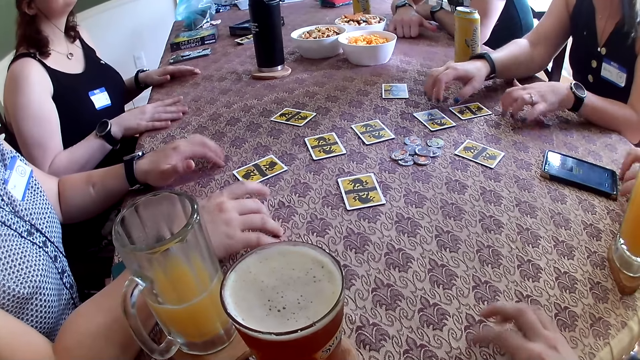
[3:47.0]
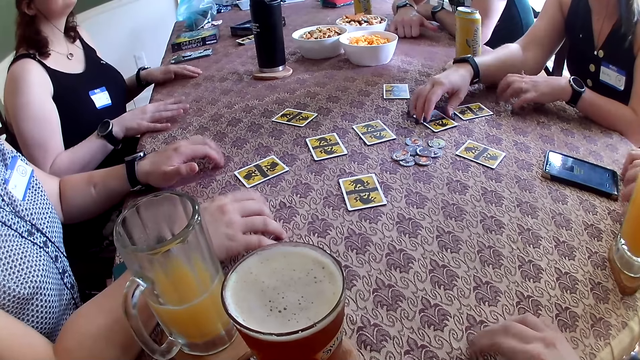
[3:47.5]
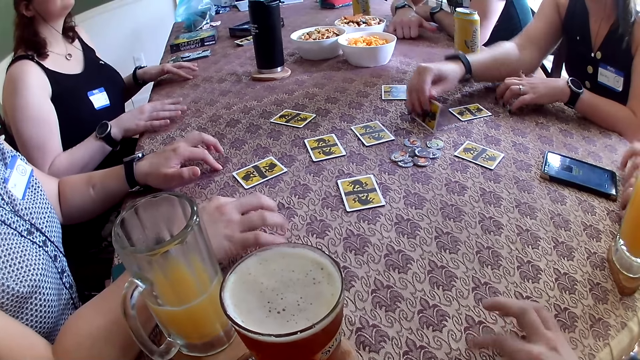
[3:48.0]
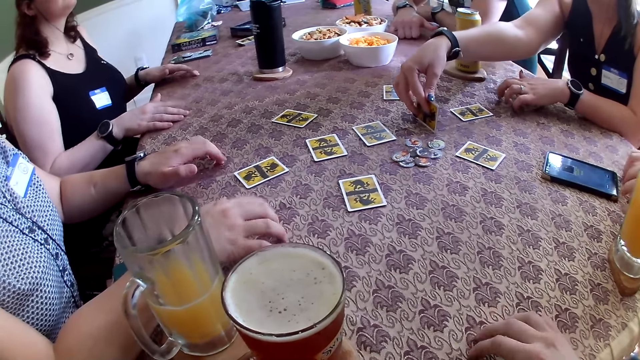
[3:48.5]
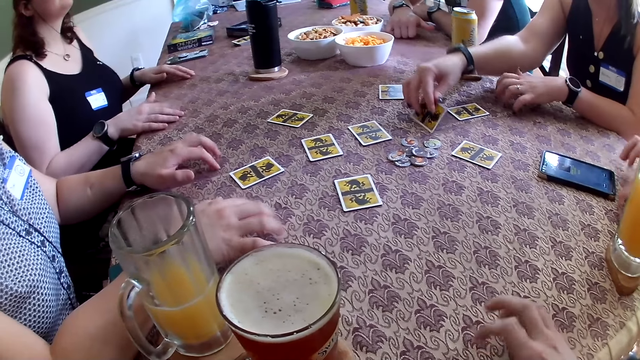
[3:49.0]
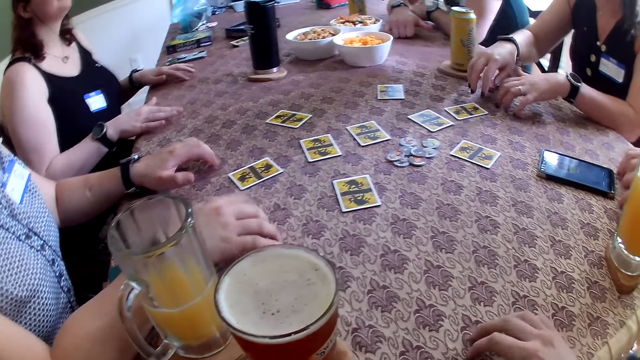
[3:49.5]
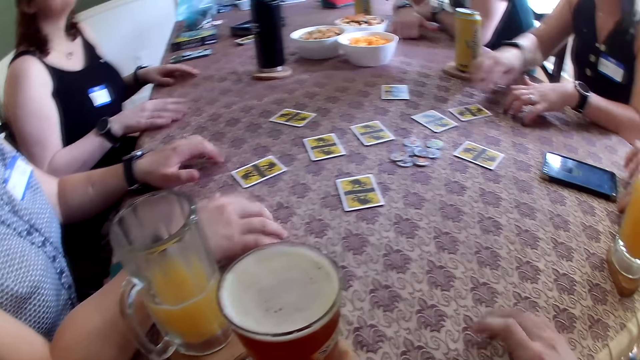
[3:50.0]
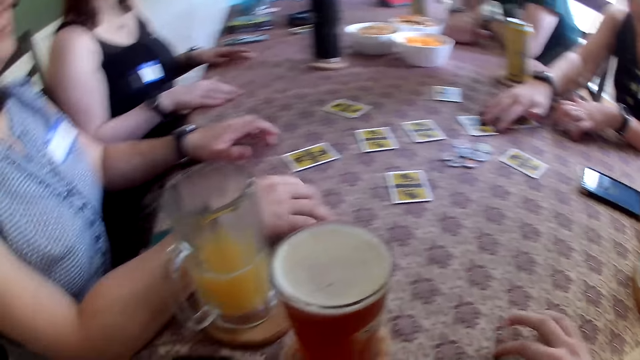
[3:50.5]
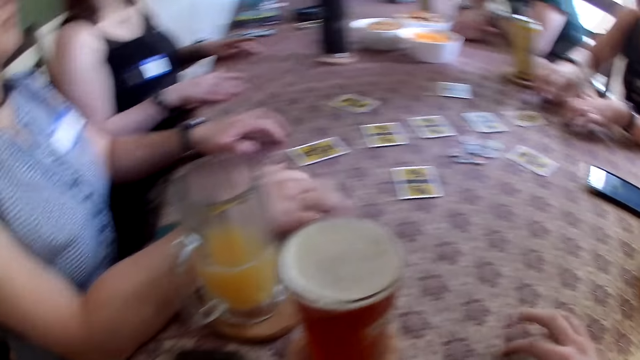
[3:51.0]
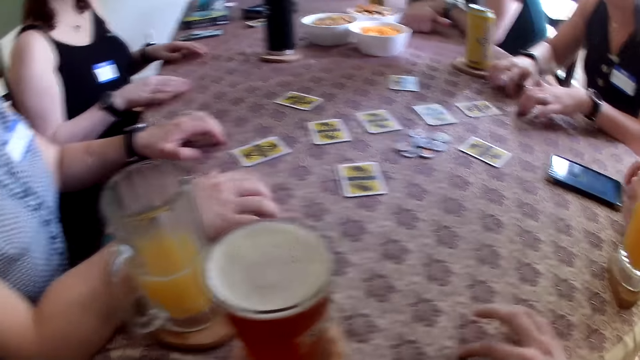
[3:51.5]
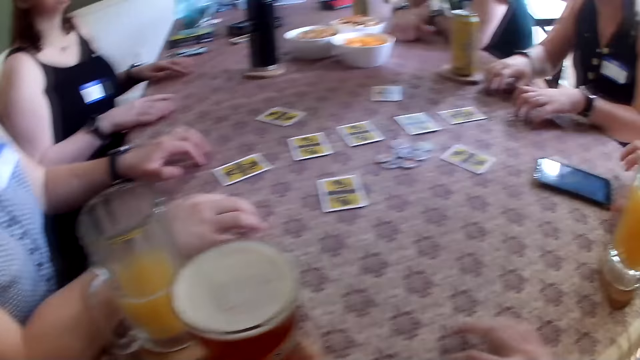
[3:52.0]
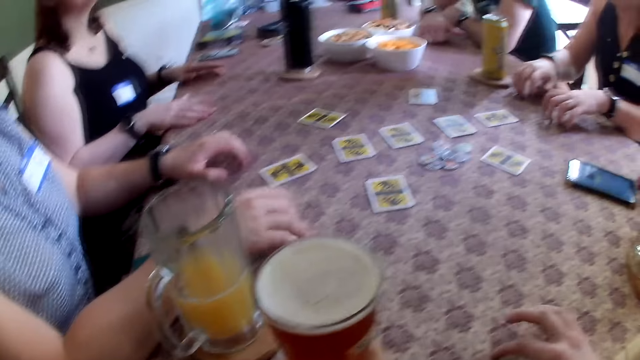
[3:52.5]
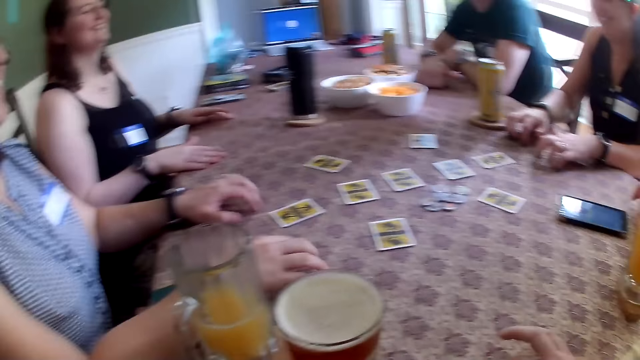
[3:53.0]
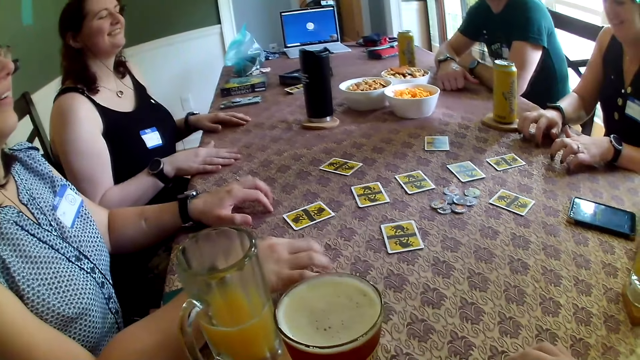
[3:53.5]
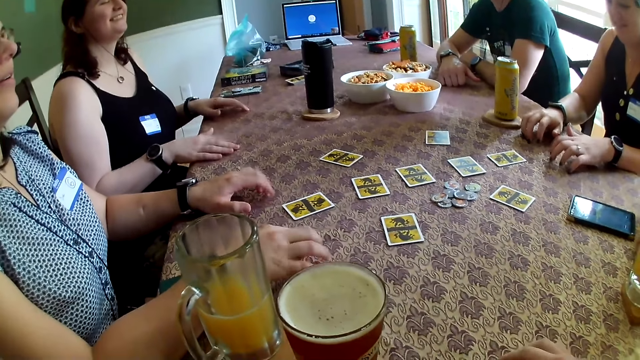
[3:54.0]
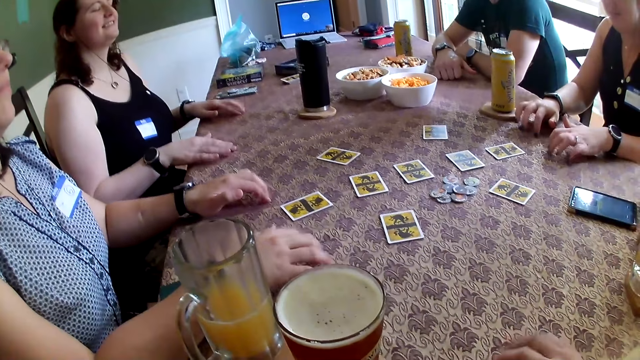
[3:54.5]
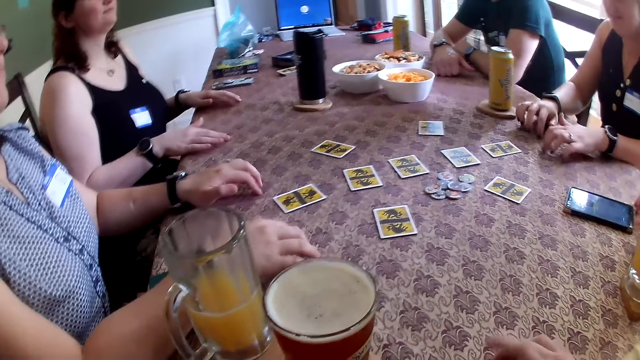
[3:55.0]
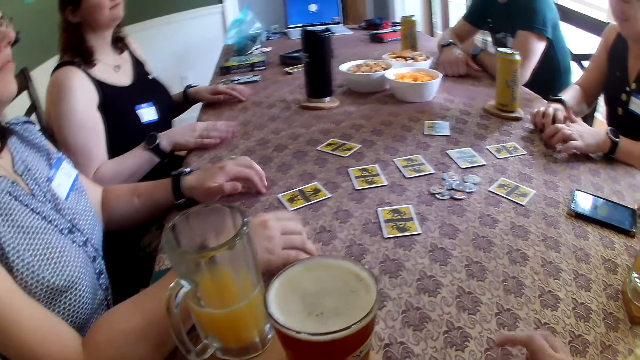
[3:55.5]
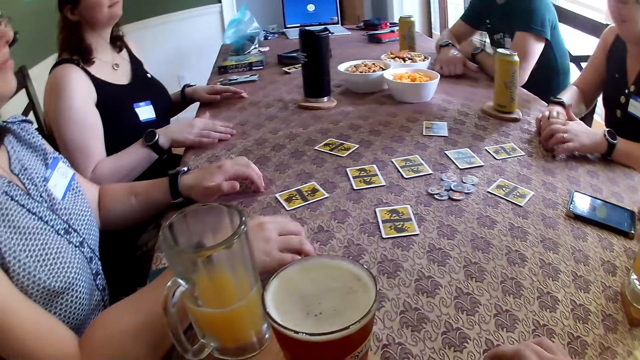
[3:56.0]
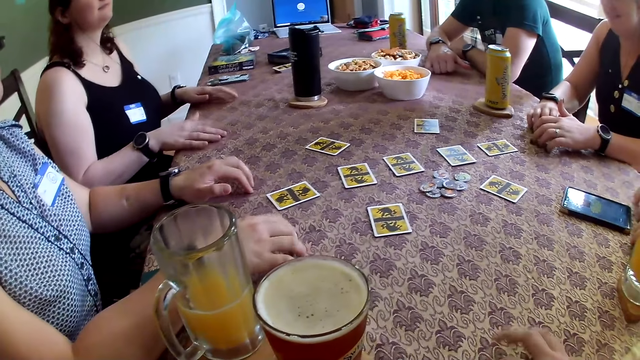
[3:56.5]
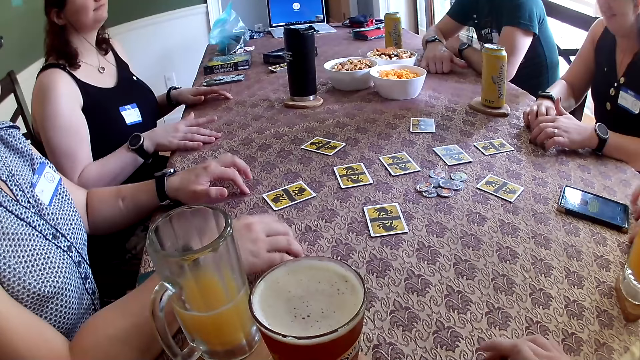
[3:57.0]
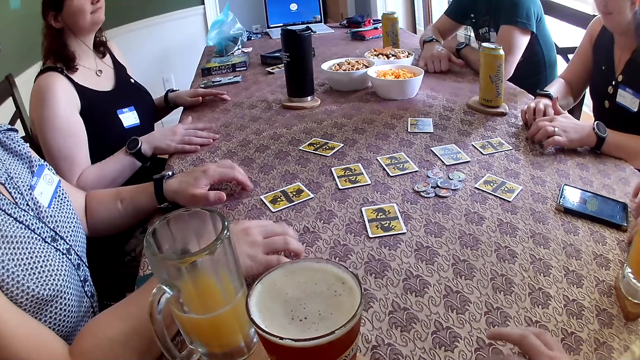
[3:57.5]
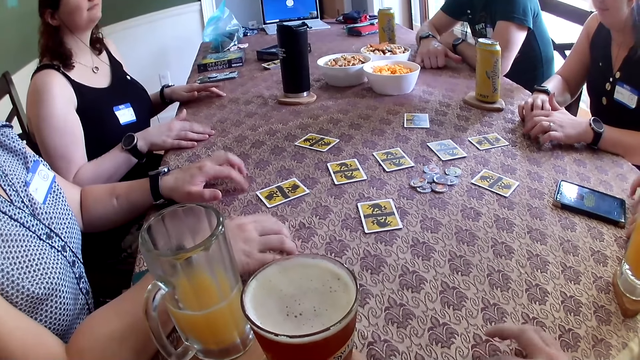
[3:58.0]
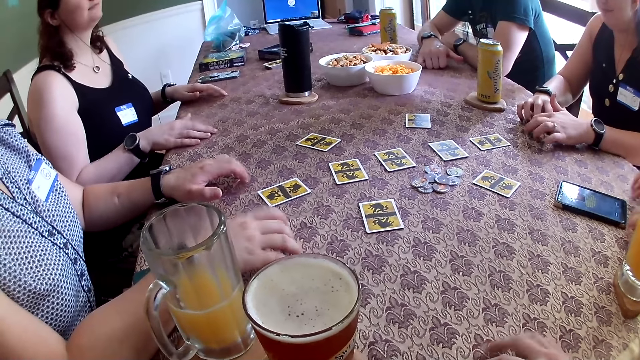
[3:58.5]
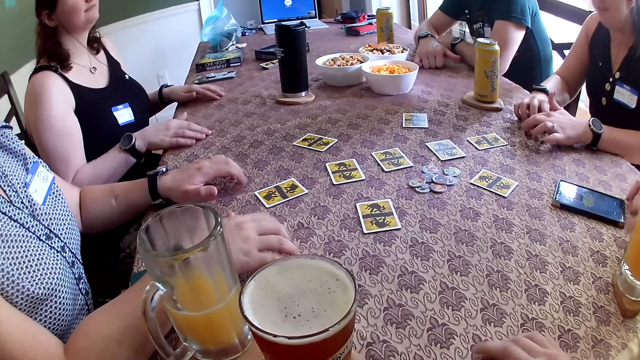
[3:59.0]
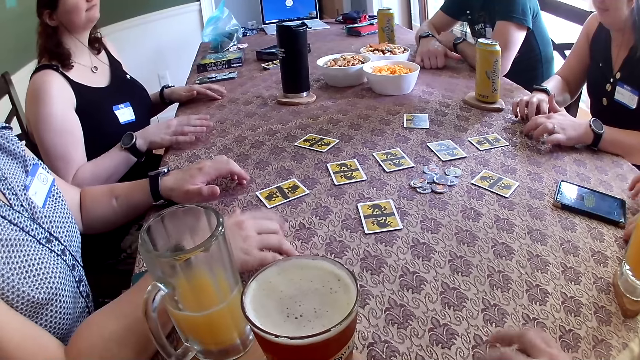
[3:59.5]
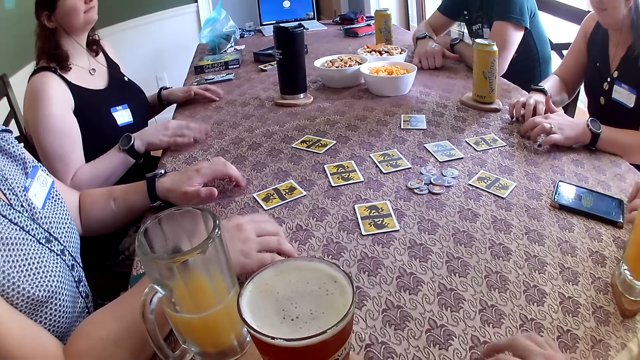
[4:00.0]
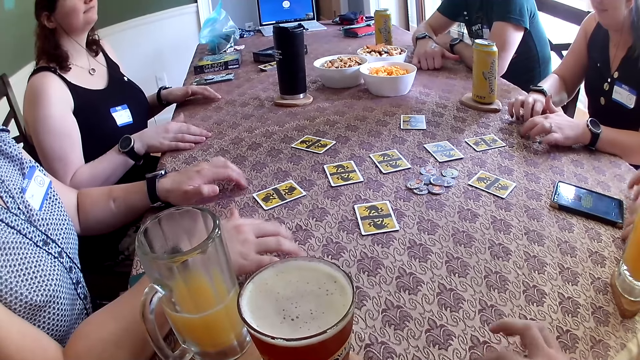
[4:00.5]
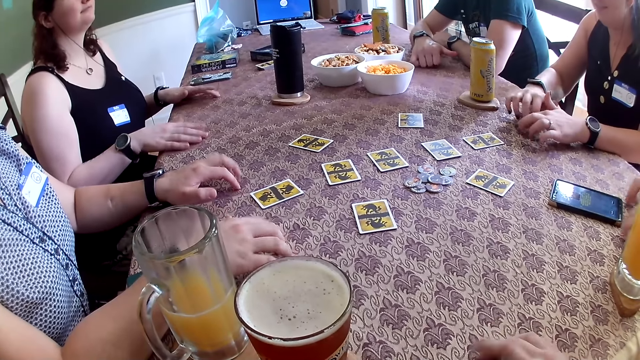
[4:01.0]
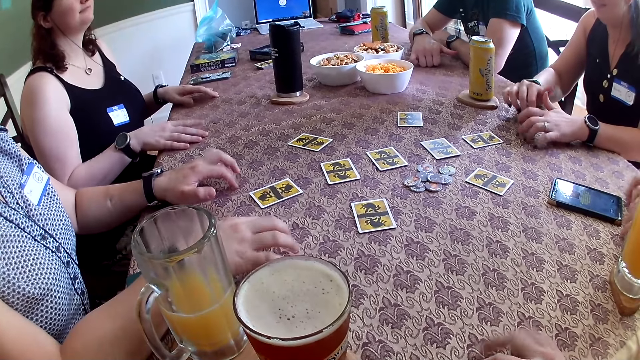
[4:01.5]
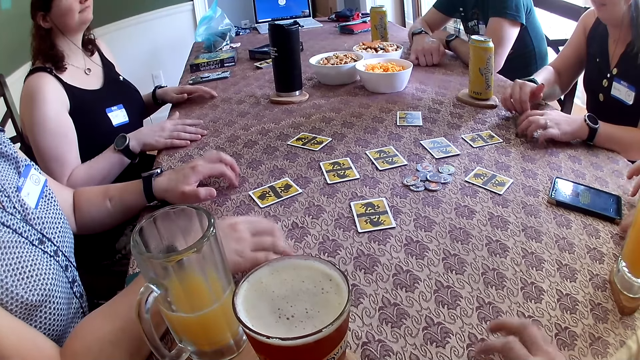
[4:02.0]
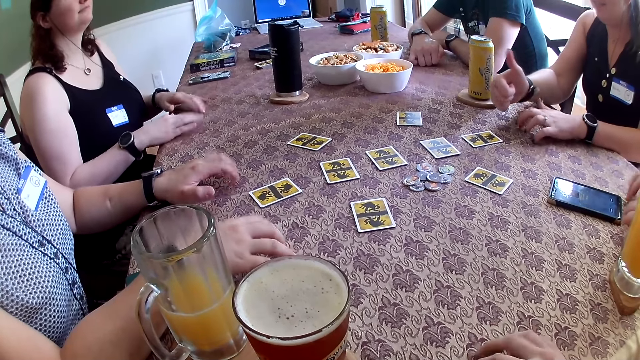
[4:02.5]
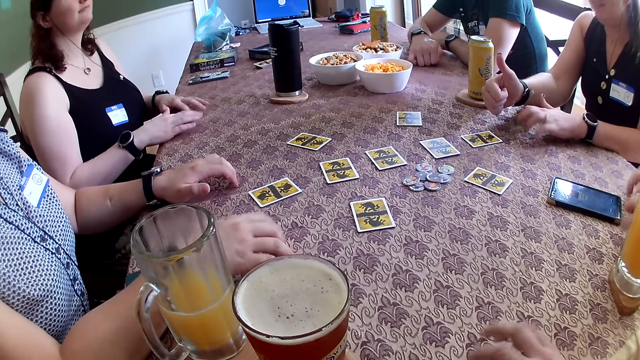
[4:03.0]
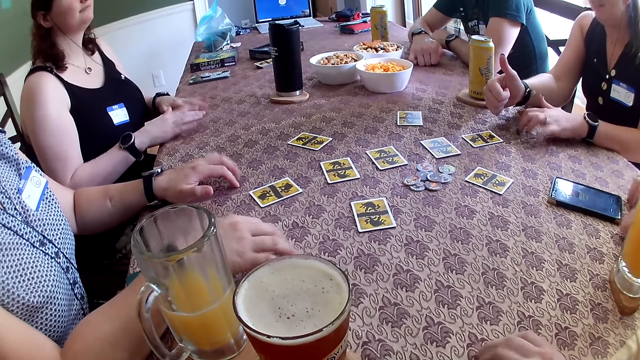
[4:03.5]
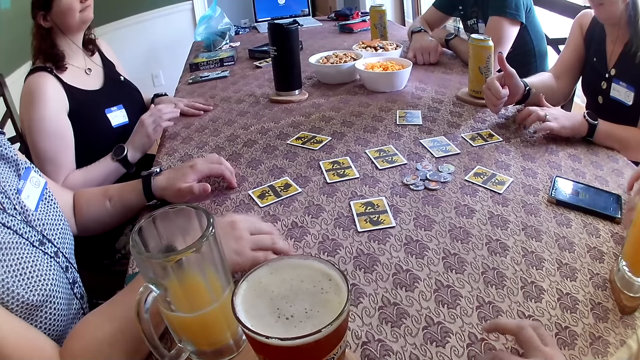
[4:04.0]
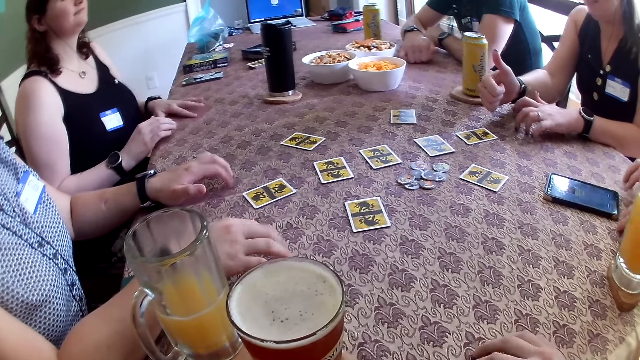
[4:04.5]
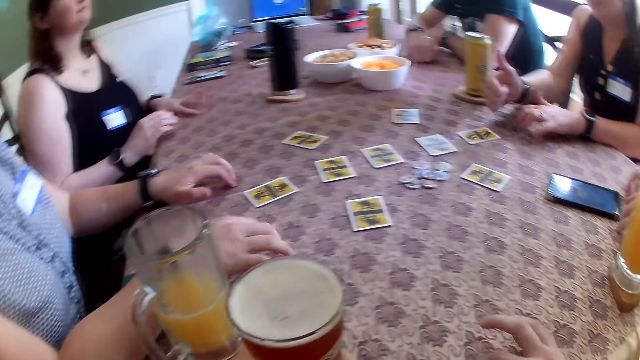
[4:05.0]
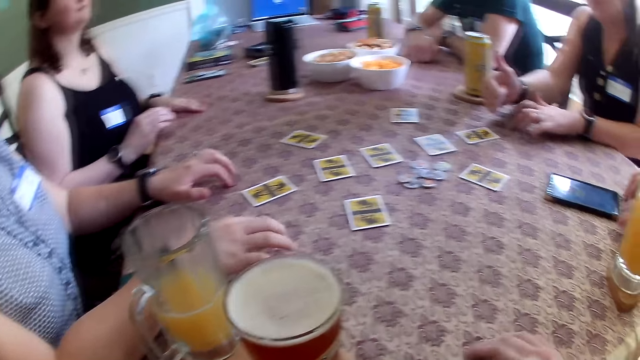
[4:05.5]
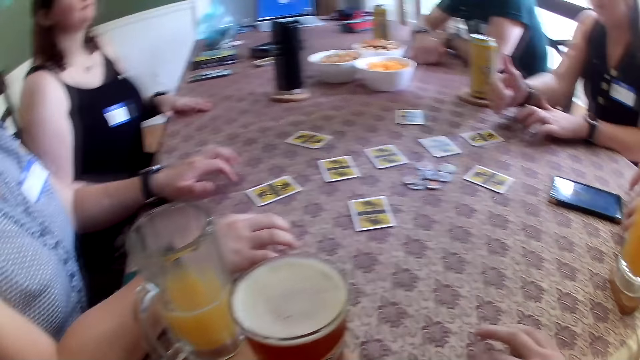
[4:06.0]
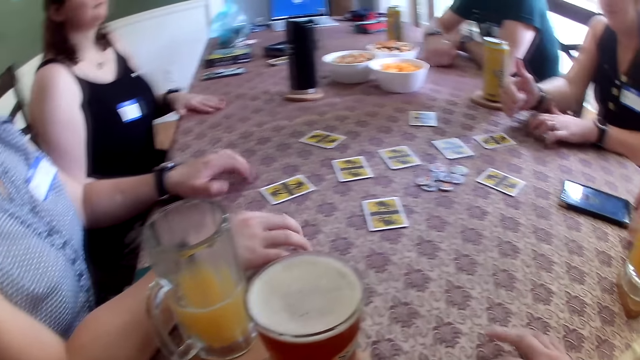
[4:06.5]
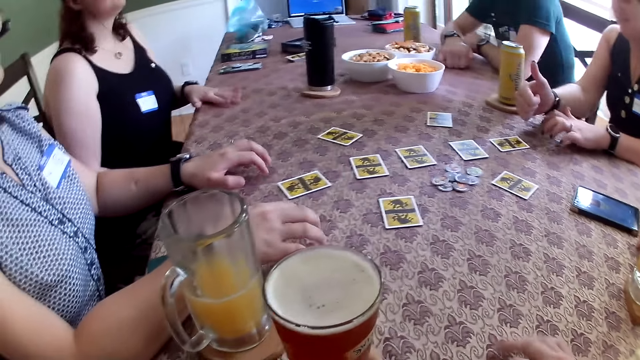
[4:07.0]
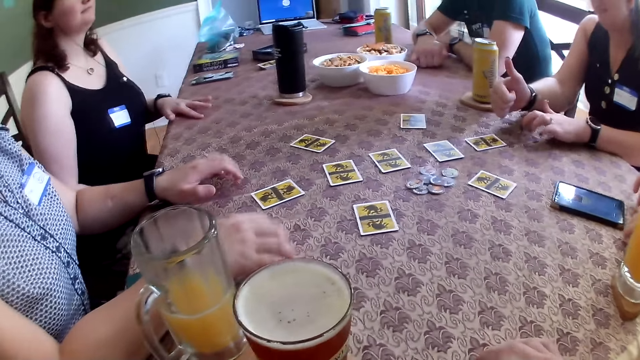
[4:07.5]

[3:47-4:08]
The woman flips the card on the table with her right hand. The woman points out her right thumb.
